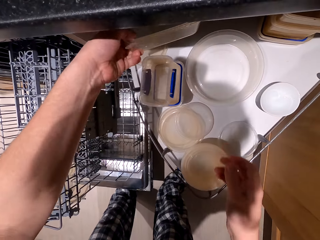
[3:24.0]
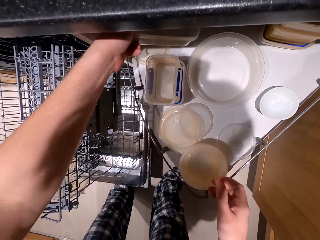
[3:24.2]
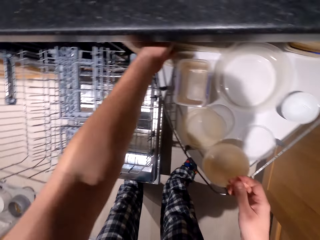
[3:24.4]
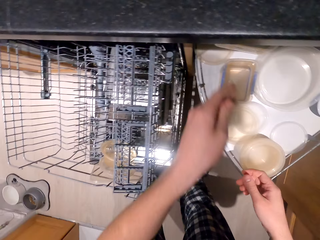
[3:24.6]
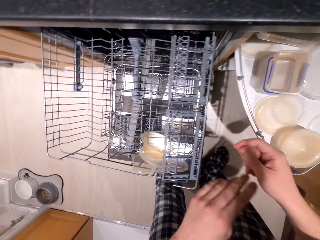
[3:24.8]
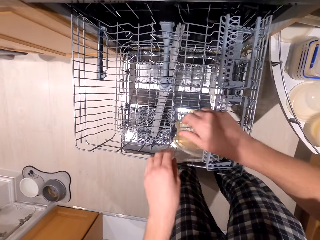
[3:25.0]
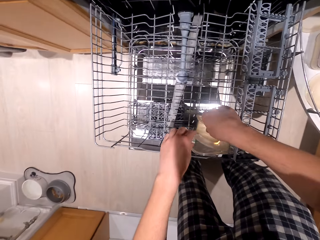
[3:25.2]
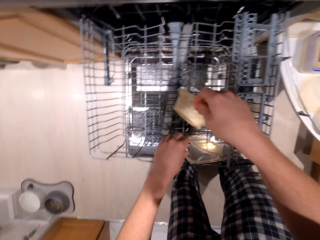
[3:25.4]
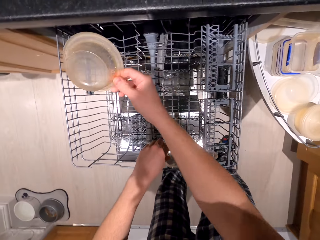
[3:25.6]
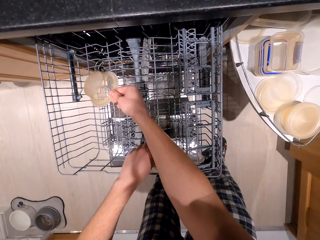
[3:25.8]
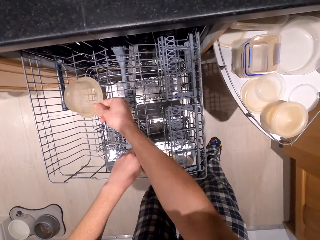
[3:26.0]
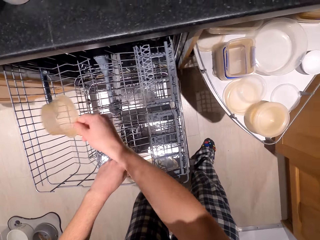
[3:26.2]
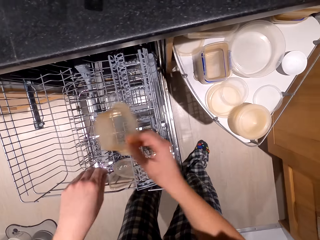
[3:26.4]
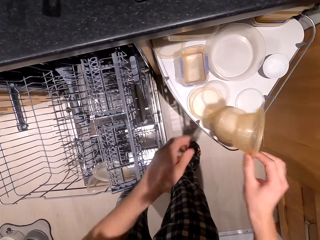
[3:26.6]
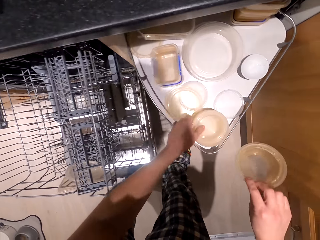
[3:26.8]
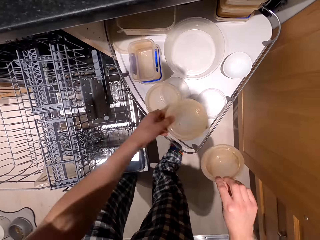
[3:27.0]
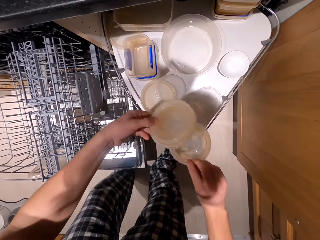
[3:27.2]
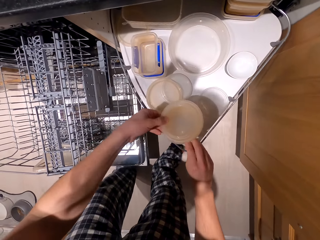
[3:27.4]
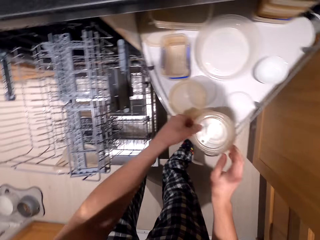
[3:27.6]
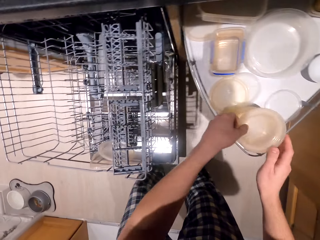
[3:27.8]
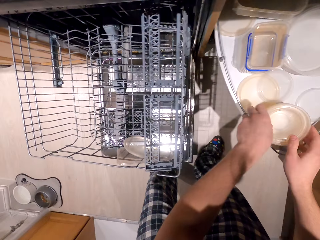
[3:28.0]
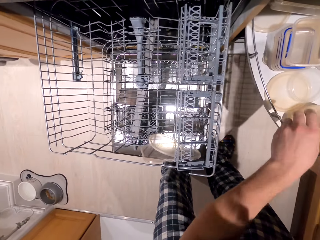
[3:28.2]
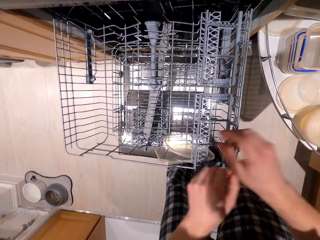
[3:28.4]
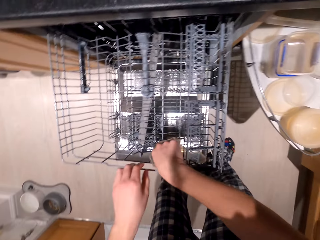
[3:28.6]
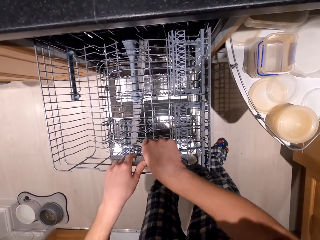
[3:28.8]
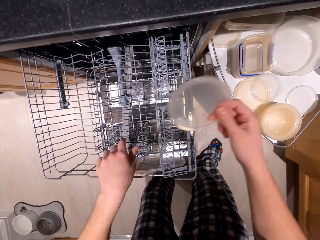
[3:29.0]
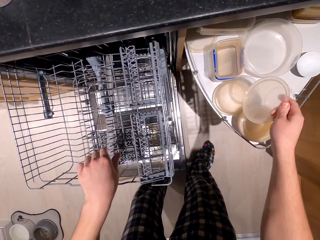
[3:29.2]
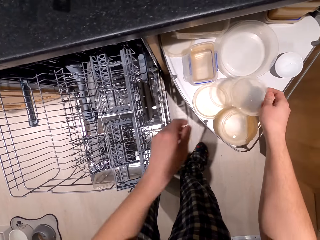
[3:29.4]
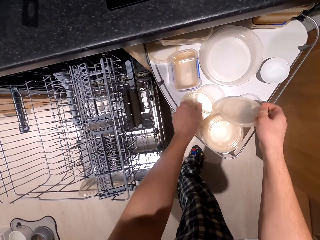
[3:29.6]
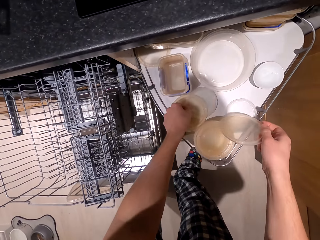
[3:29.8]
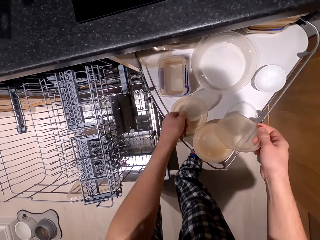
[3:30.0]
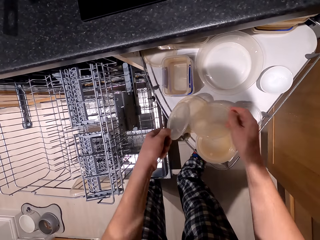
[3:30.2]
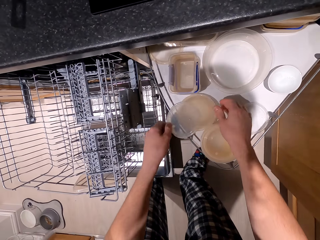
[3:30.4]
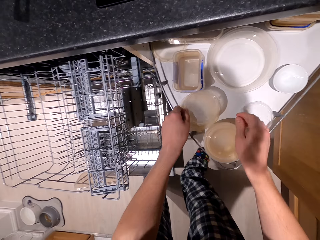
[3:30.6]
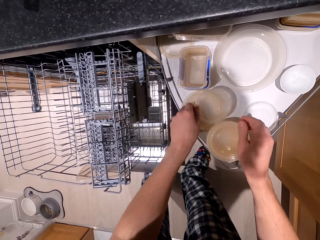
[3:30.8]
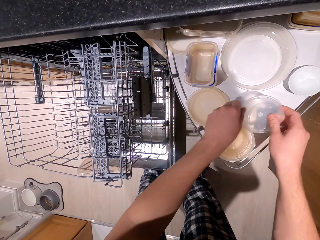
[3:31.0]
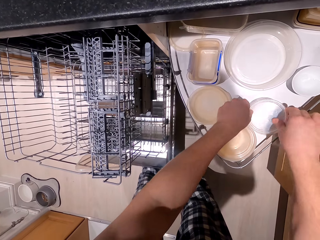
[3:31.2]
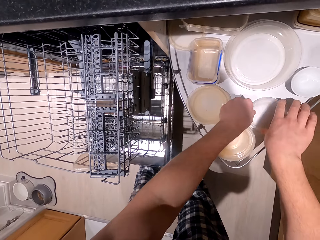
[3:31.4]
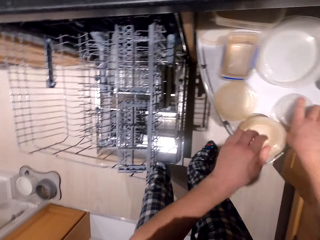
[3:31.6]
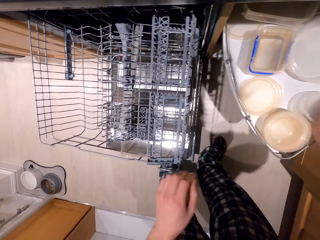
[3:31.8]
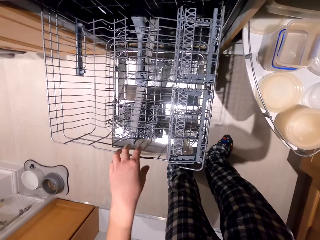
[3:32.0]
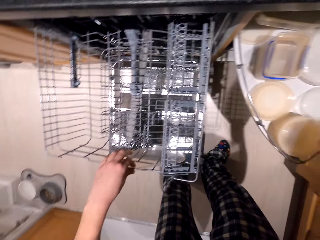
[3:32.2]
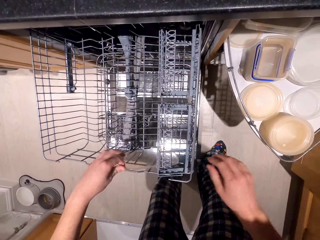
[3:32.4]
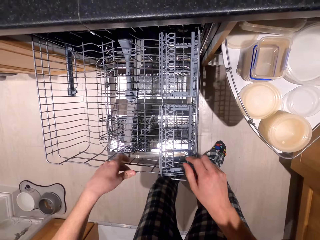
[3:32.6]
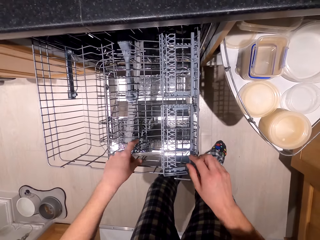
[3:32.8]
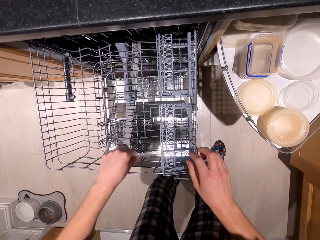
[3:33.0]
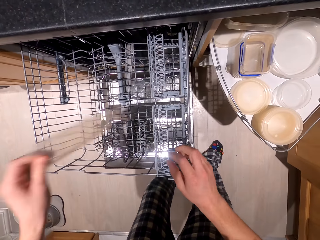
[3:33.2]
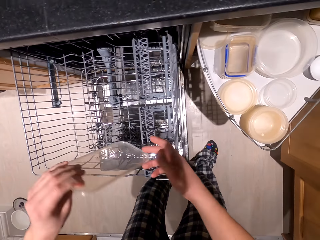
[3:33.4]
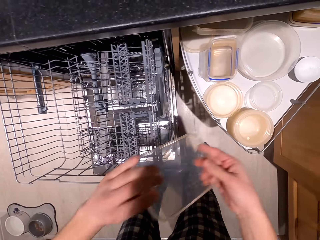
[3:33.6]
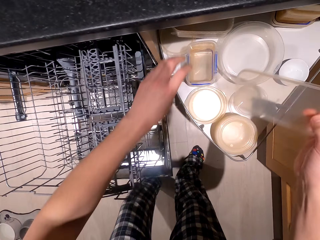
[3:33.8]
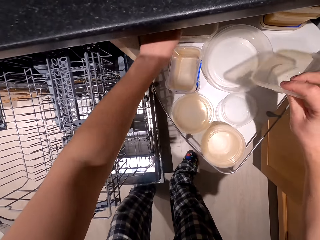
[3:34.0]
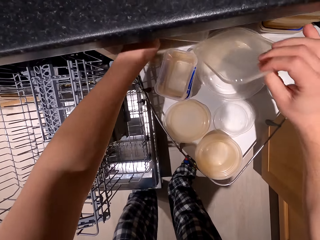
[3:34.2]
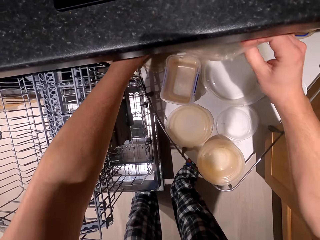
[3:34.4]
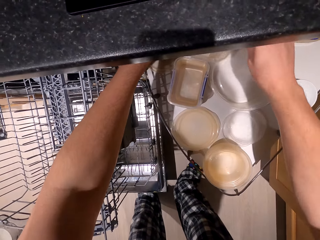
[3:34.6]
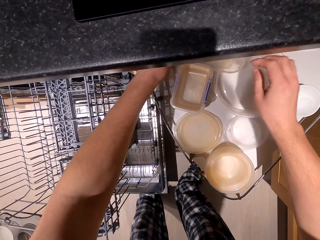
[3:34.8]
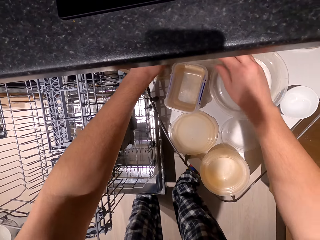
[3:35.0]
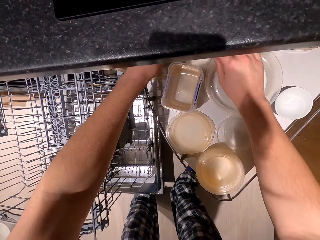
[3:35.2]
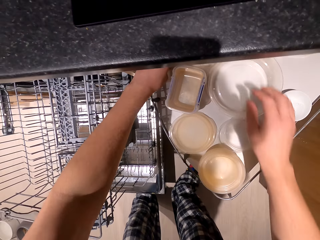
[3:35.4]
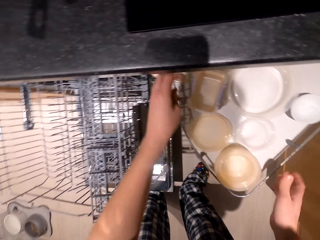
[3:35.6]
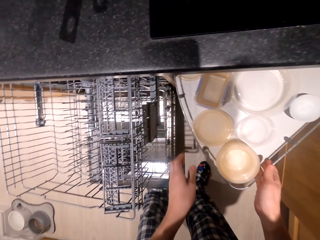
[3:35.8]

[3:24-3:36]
The camera wearer puts tins in a cabinet. They pick up the tins in the cabinet. They put the tins in the cabinet. They pick up a lid in the cabinet. They put the lid in the cabinet. They pick up the lid in the cabinet. They put the lid in the cabinet.

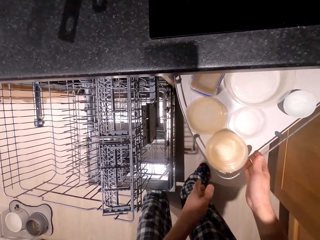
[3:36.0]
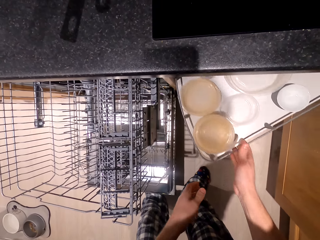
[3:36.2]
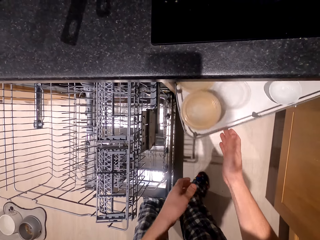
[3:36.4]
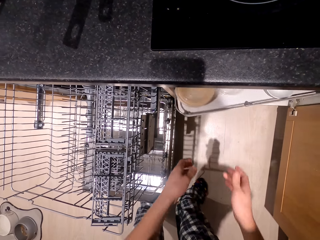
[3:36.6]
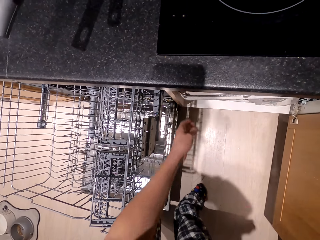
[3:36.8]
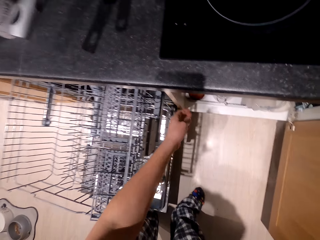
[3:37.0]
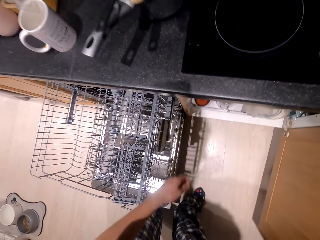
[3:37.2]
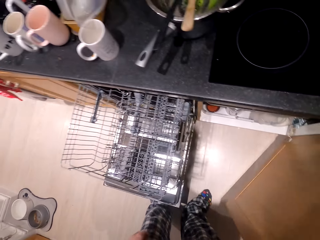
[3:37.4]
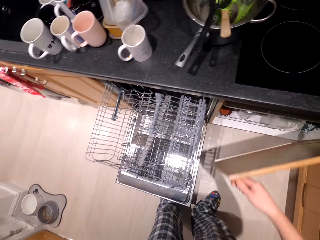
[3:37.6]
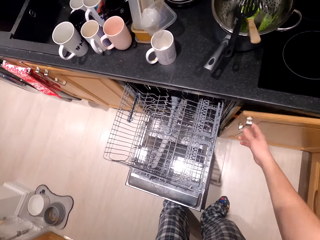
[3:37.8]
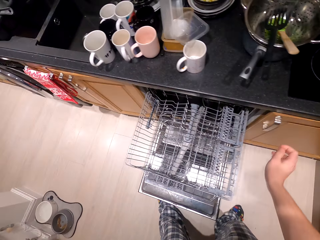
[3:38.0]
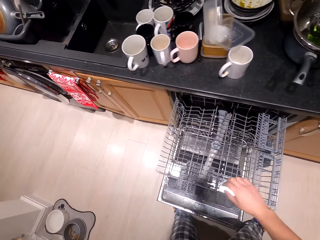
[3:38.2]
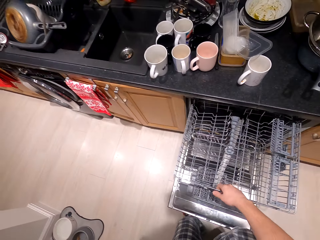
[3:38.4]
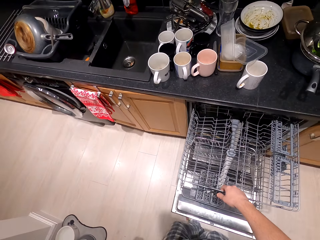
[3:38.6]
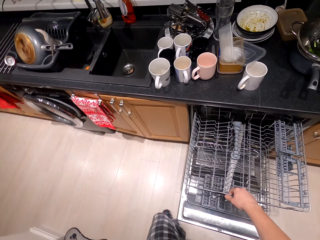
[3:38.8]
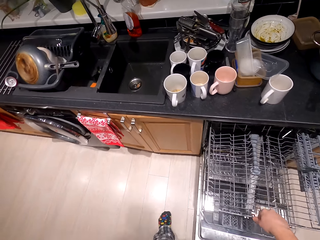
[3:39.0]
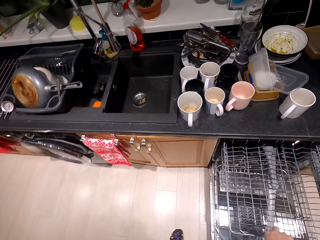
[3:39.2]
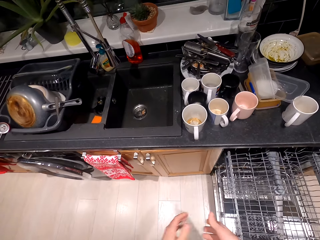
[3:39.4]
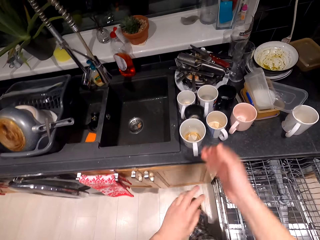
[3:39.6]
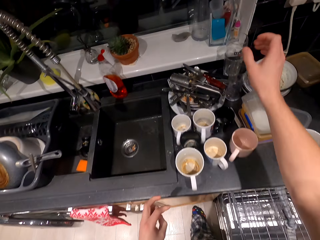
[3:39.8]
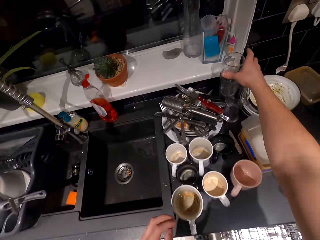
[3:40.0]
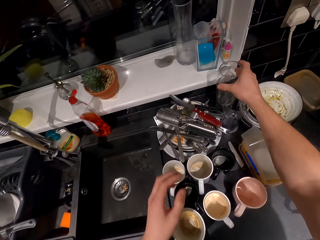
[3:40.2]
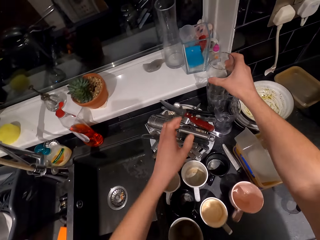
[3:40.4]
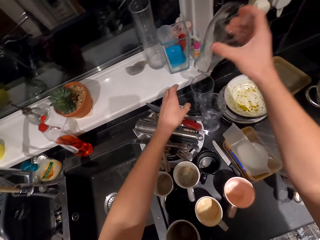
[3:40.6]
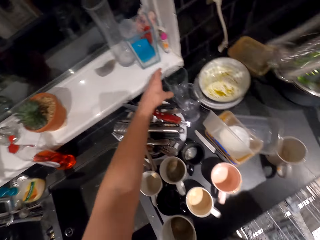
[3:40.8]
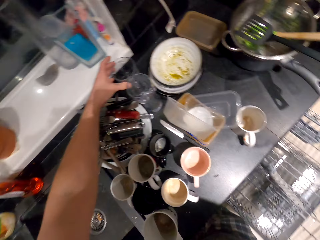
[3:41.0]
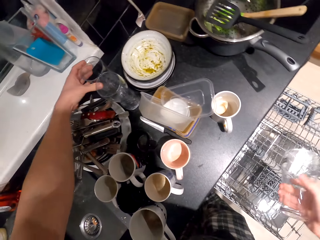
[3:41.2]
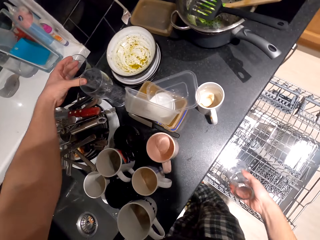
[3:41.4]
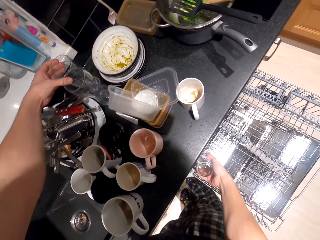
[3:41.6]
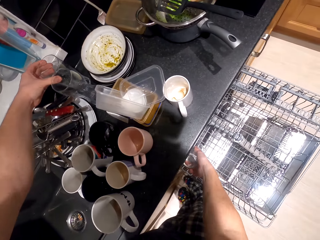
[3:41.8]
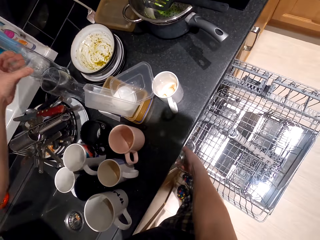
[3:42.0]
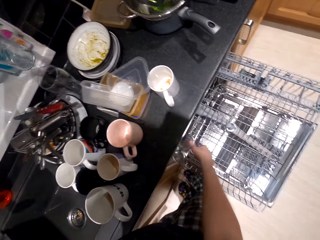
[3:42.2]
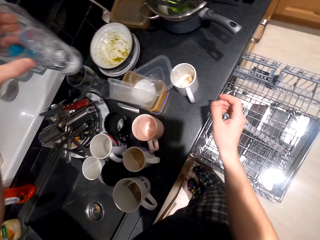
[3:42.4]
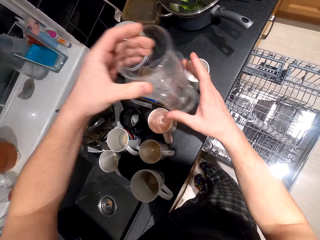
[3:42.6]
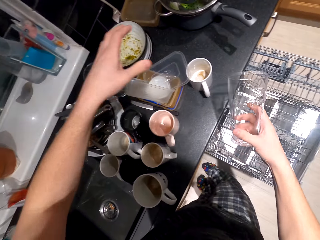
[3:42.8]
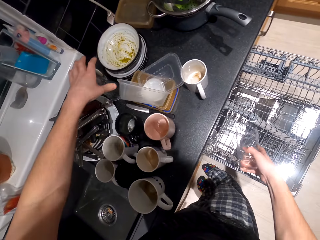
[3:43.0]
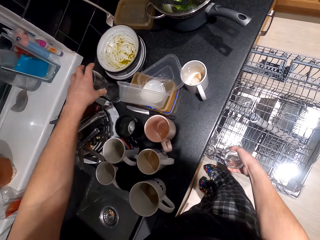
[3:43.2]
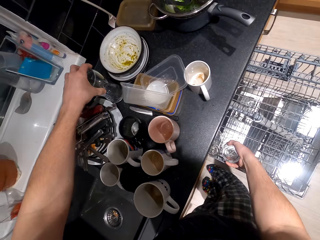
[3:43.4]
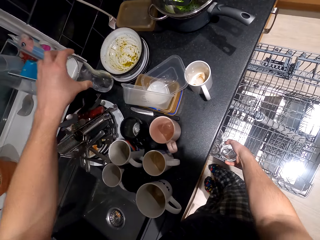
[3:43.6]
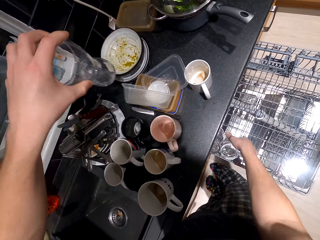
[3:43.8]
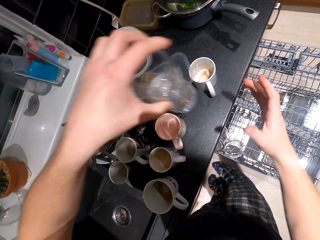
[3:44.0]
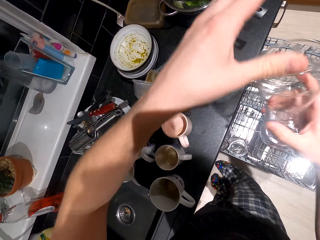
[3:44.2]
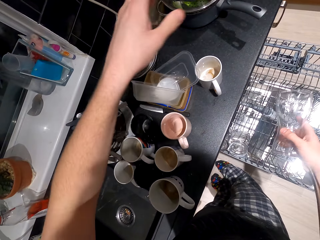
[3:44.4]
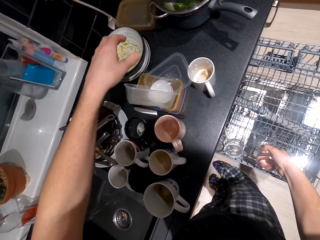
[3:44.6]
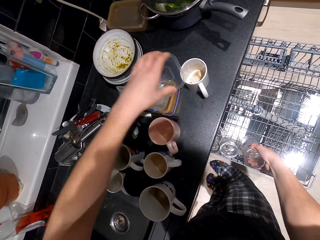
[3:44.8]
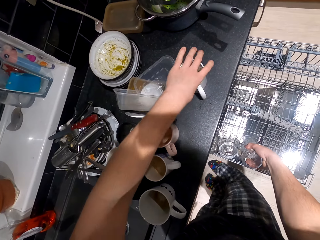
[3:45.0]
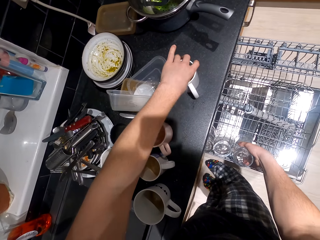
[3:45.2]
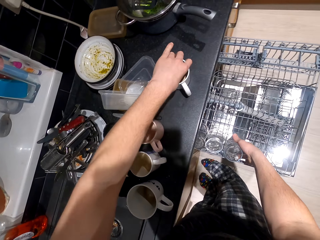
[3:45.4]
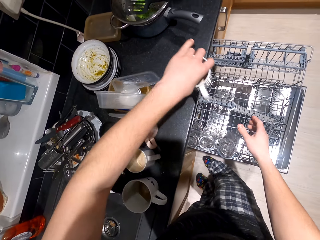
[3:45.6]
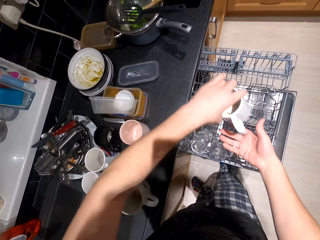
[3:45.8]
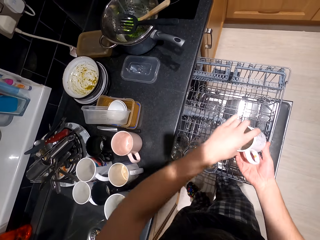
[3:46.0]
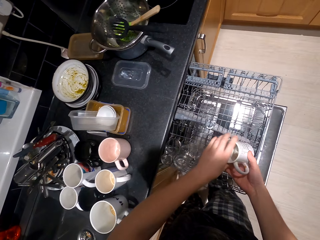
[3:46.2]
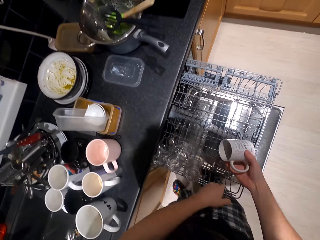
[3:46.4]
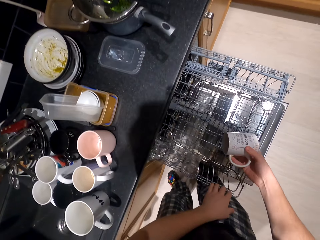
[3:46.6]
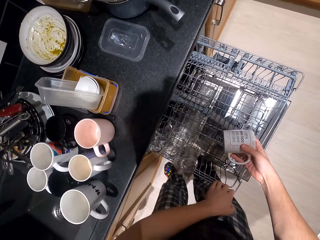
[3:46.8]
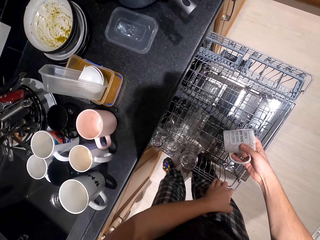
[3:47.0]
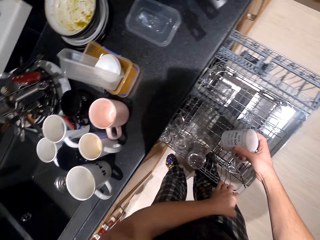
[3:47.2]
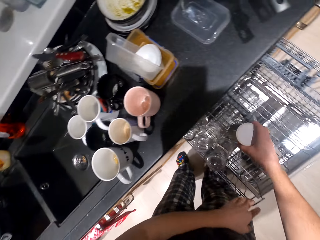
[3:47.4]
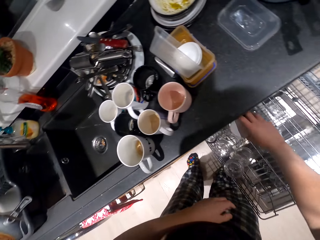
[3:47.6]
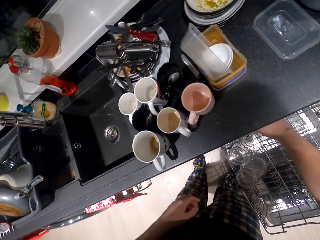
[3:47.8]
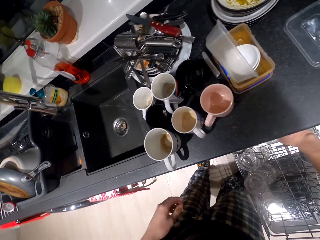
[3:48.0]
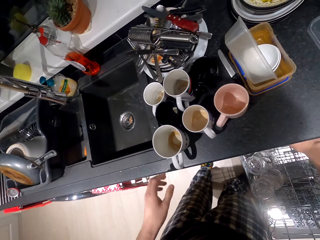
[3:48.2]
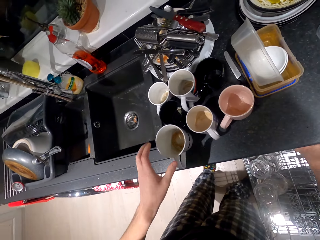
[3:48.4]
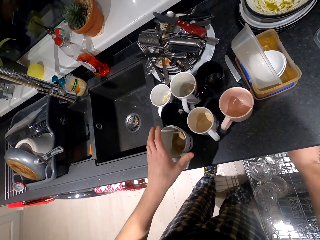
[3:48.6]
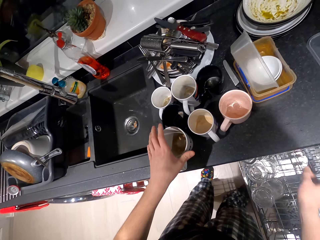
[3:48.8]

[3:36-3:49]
The camera wearer aligns a tray in a cabinet. They close the cabinet. They pick up a glass. They put the glass in the cabinet. They pick up the glass. They put the glass in the cabinet. They pick up the glass. They put the glass in the cabinet. They pick up a cup. They put the cup in the cabinet.
